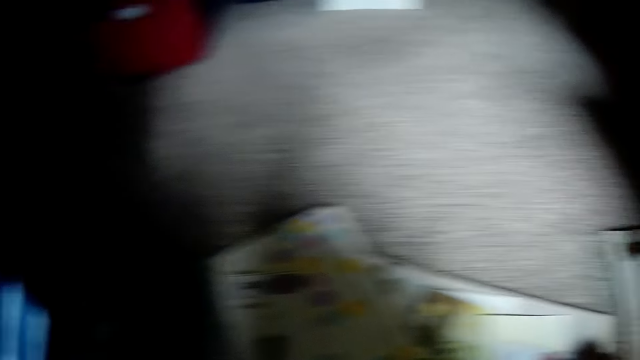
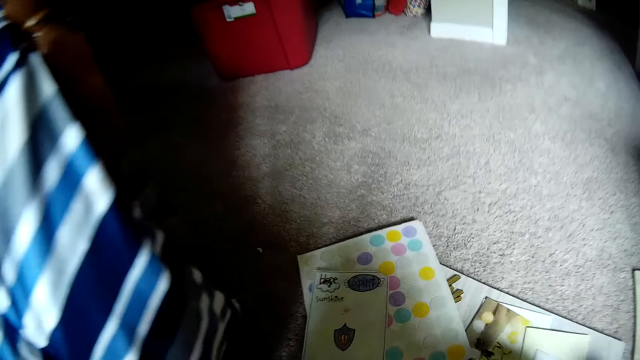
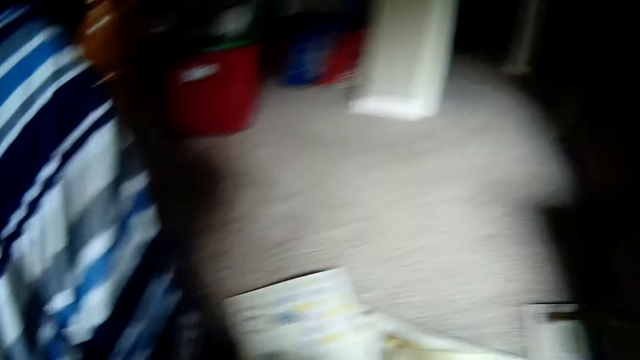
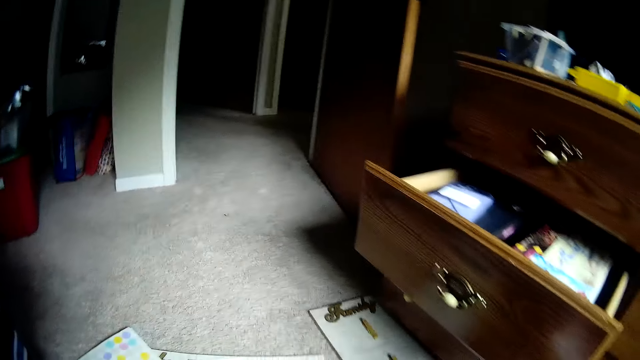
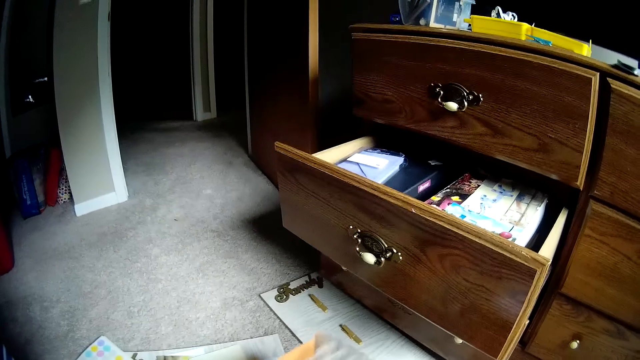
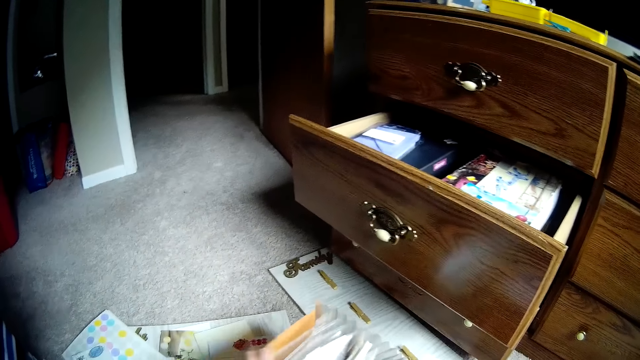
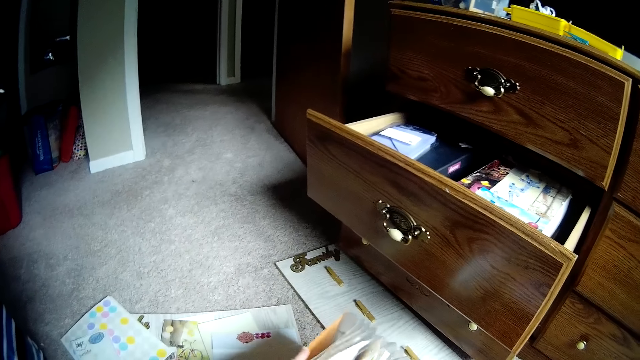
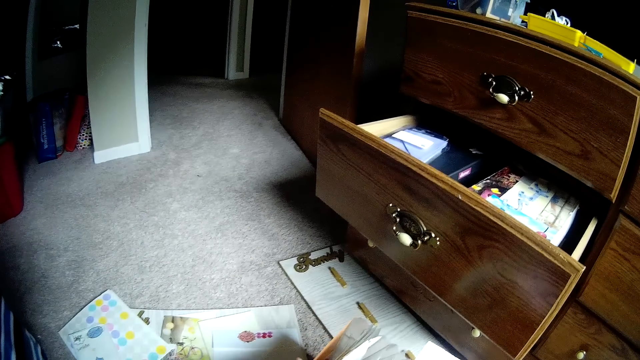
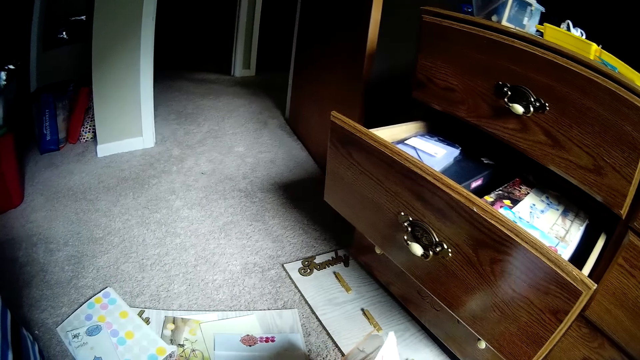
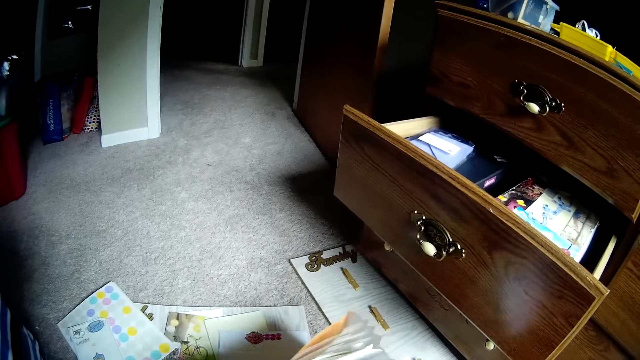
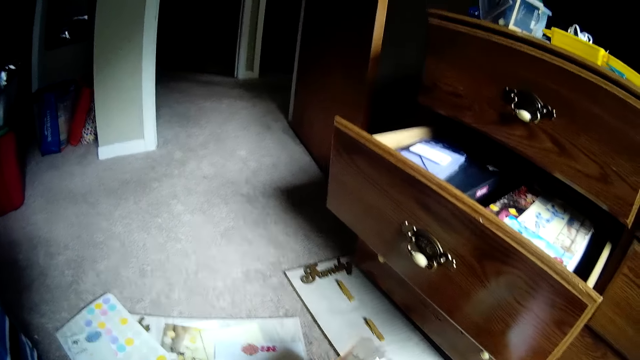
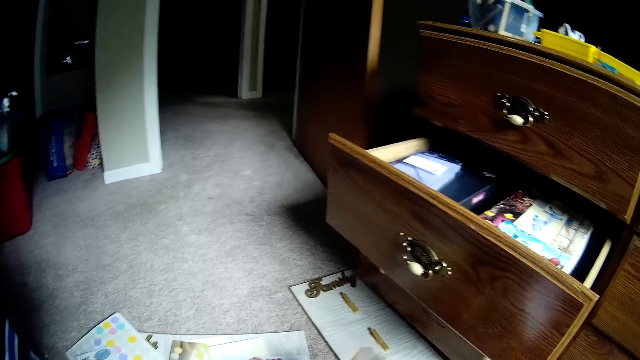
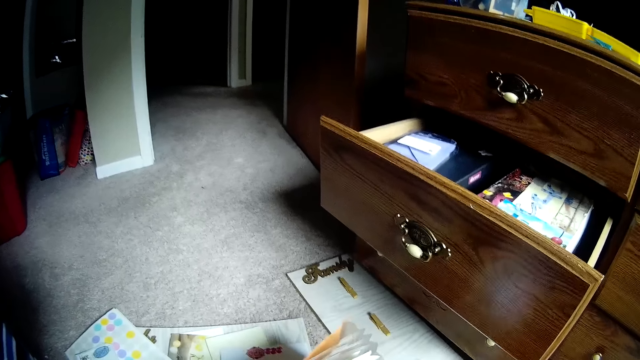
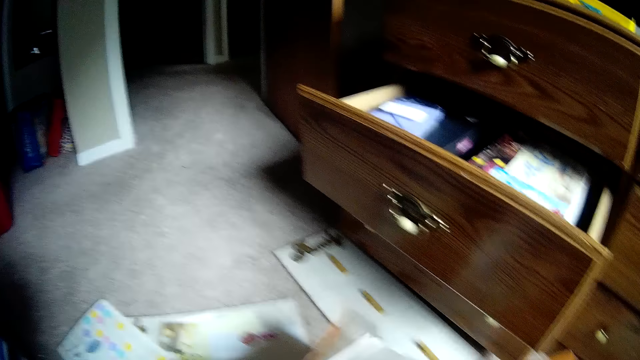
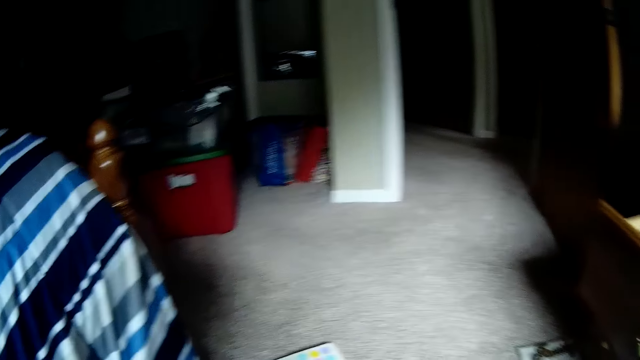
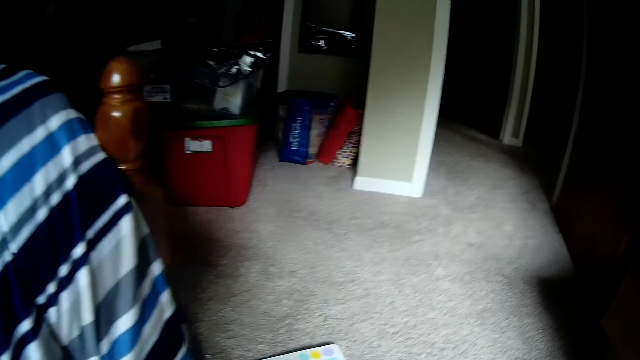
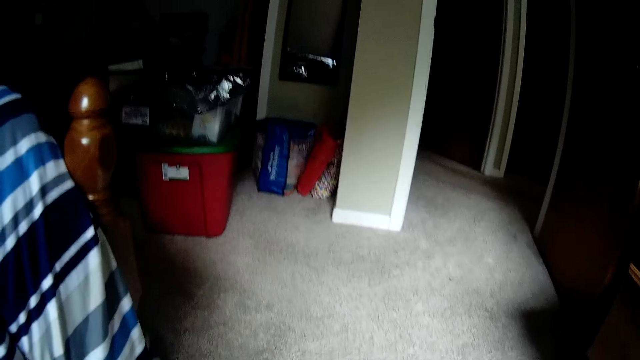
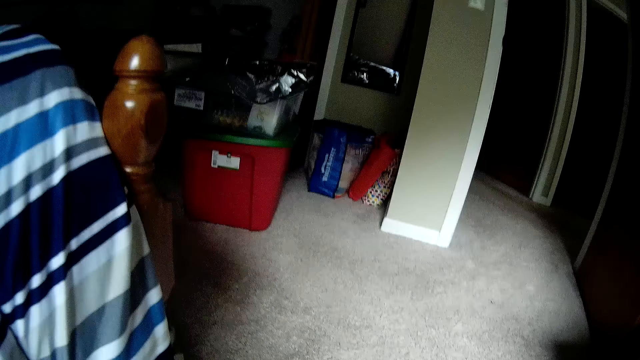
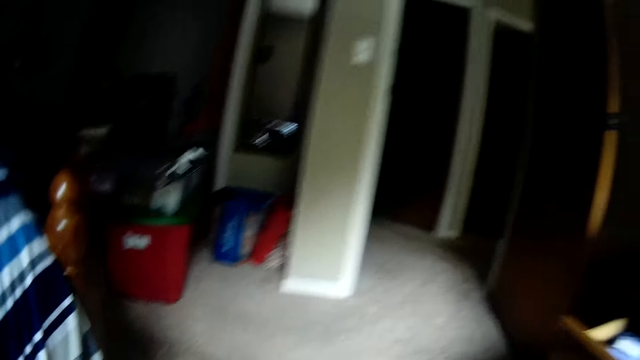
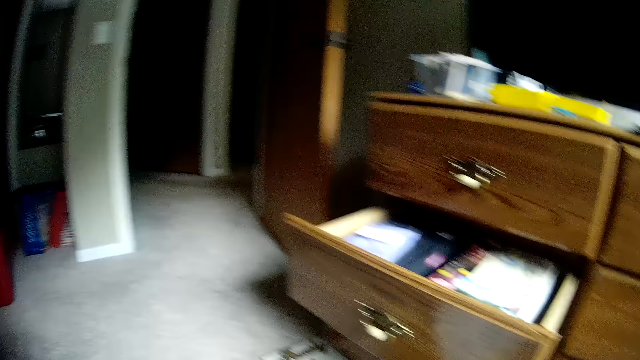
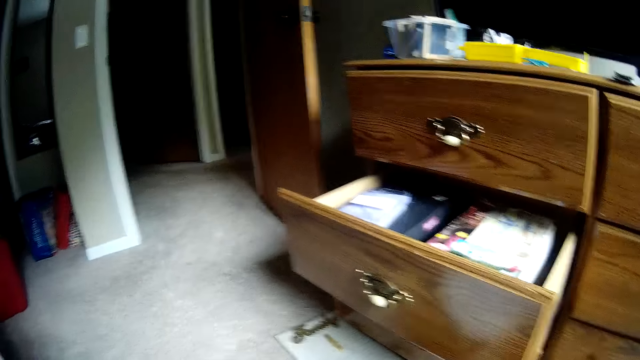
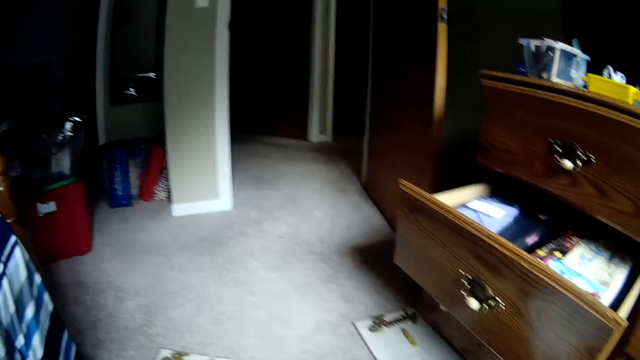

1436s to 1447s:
The camera wearer puts the sticker on the paper. They look around the room. They open the file holder bag. They look for sticker paper from the bag. They look around the house.

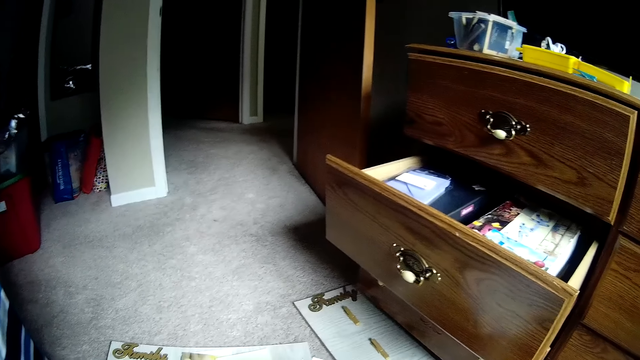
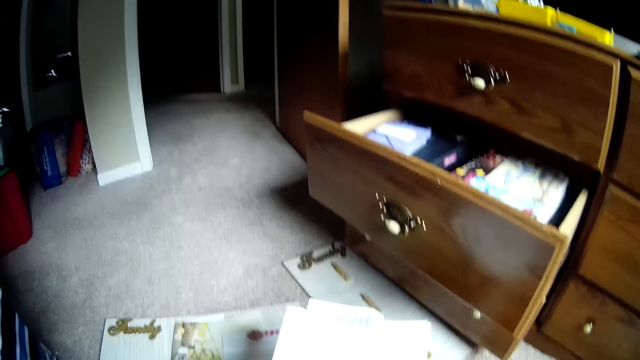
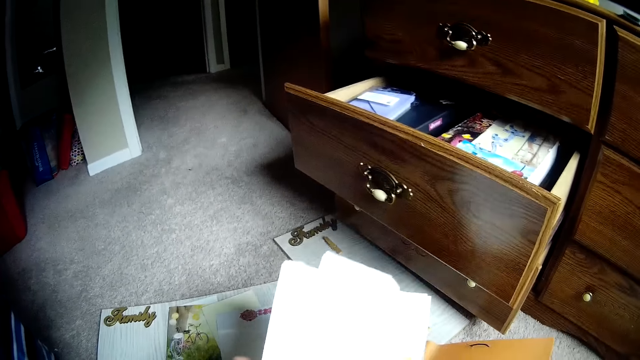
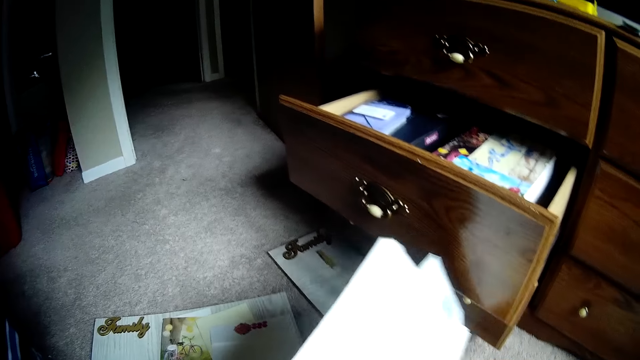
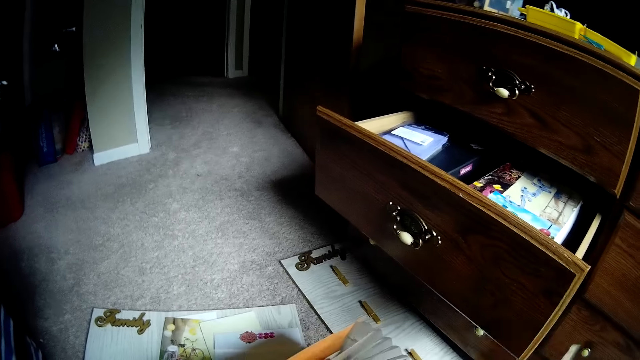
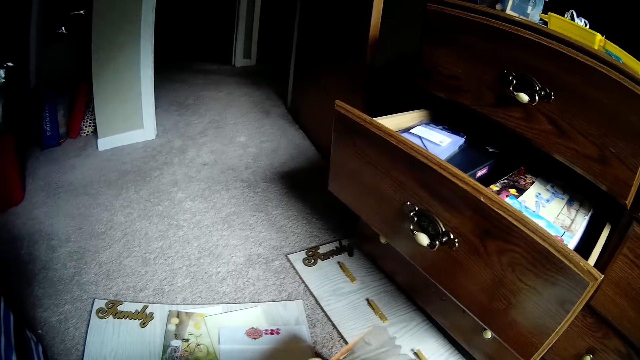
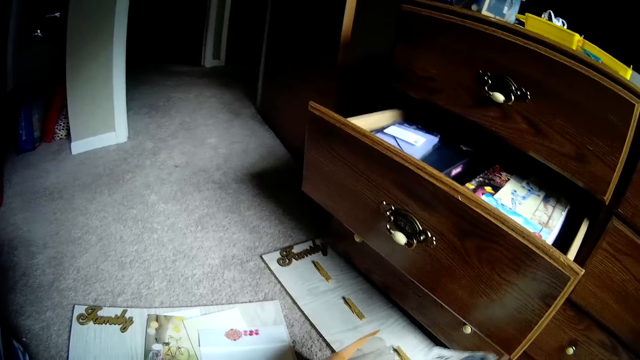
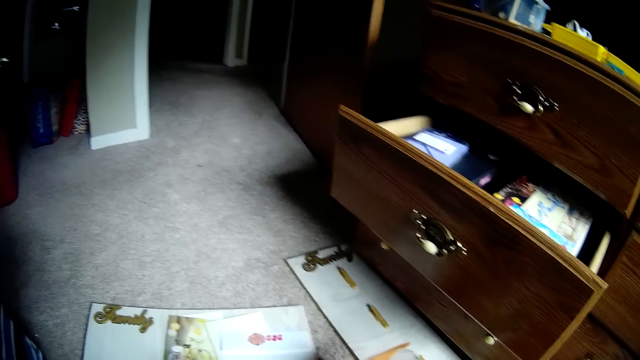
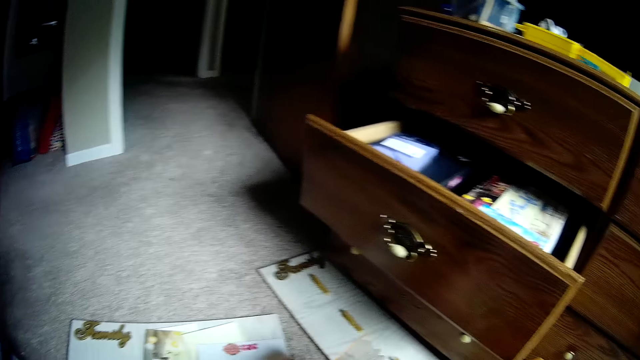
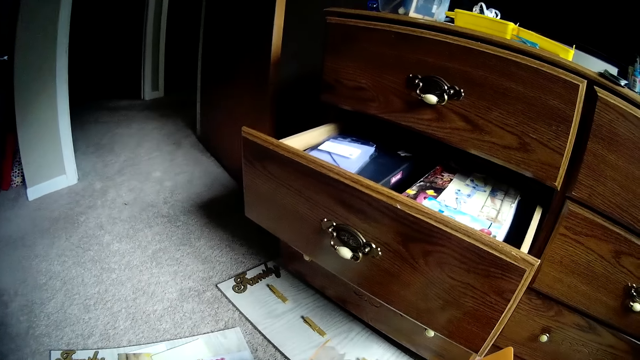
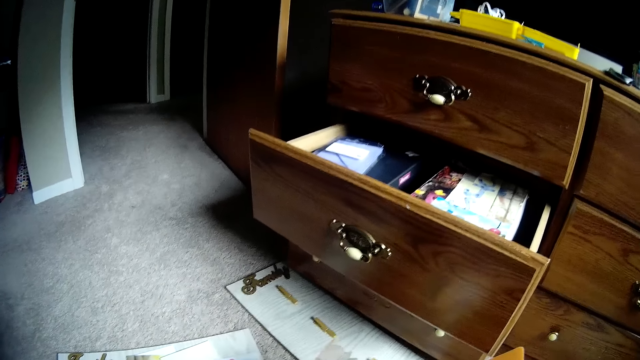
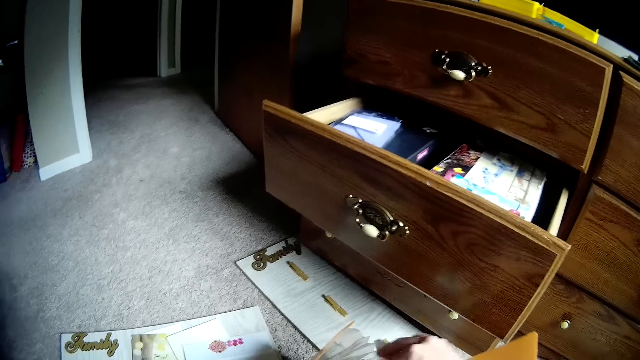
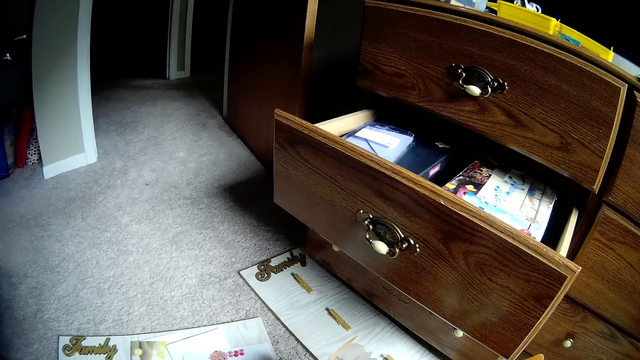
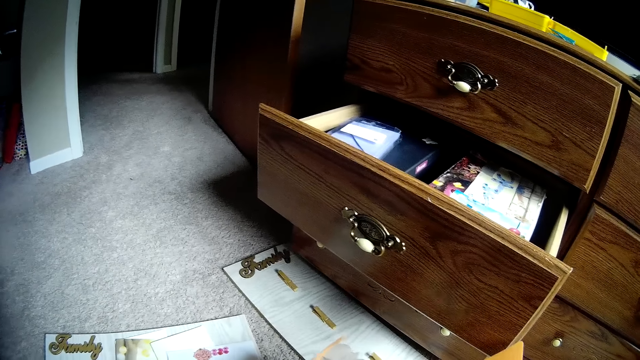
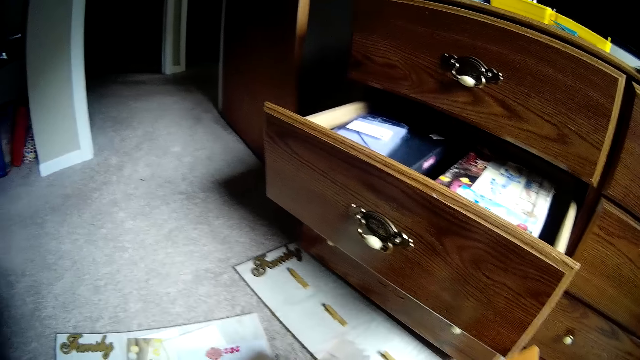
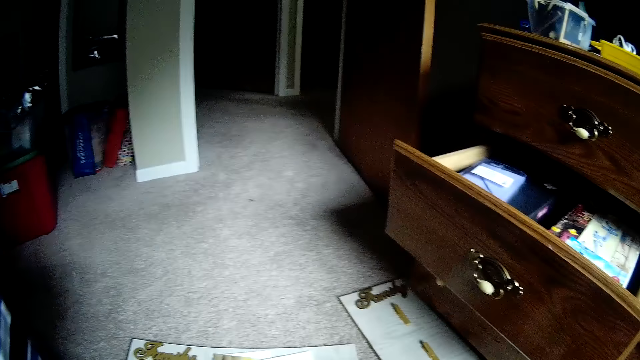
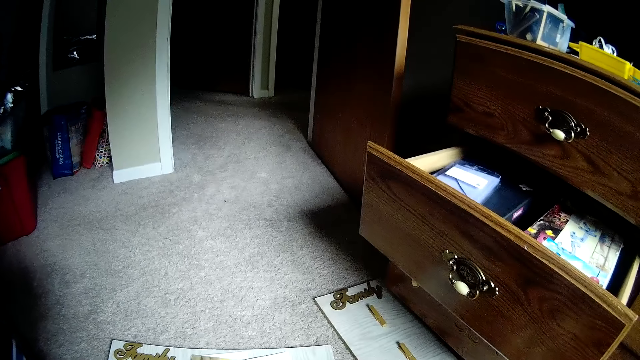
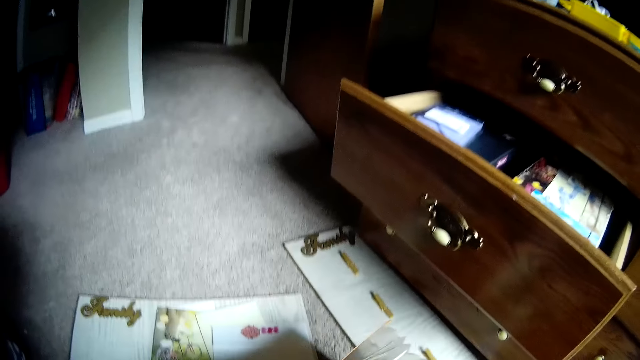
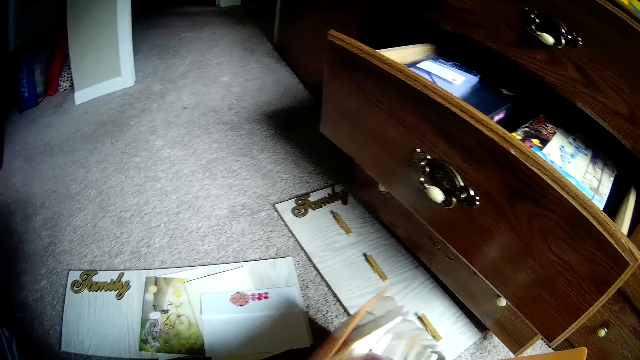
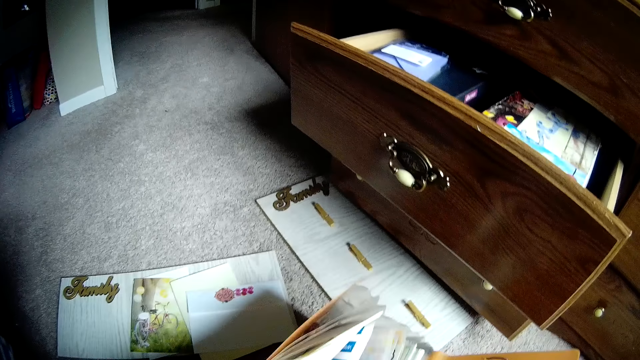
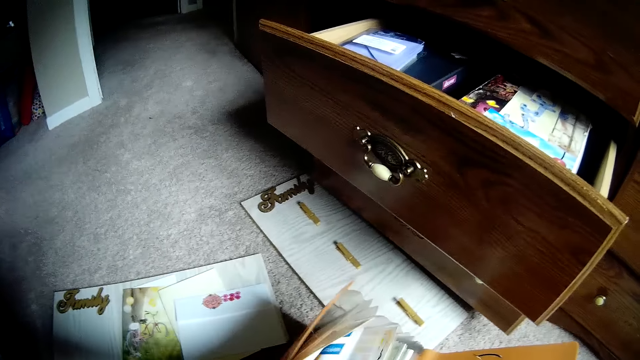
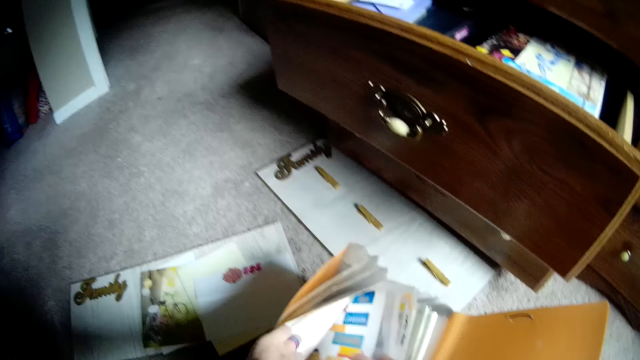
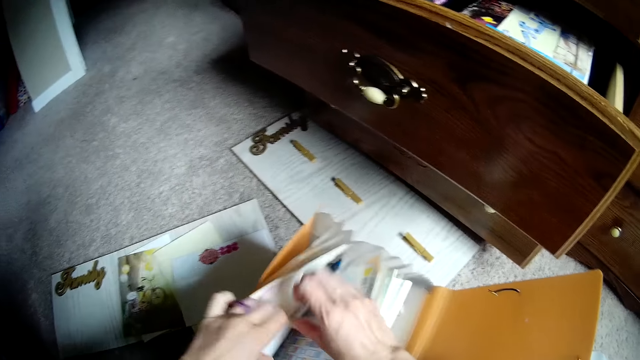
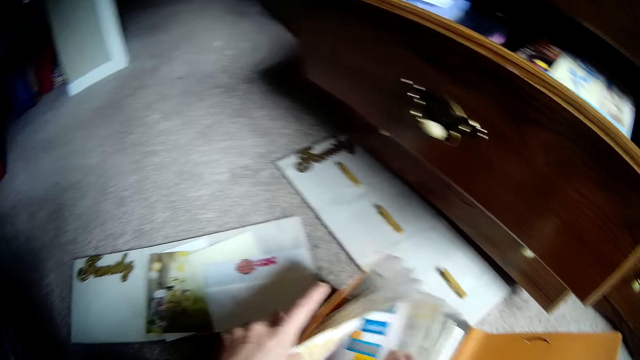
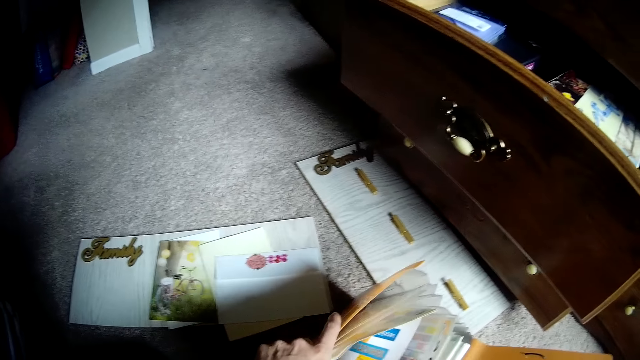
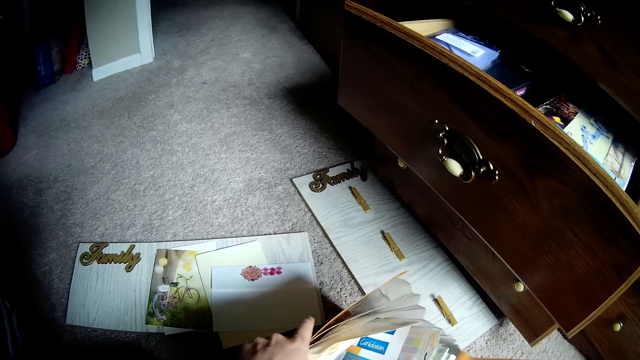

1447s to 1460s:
The camera wearer puts the papers into the file holder bag. They look at the paper. They look at the sticker in the bag. They check through the file holder bag.
